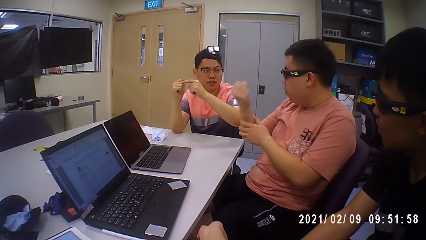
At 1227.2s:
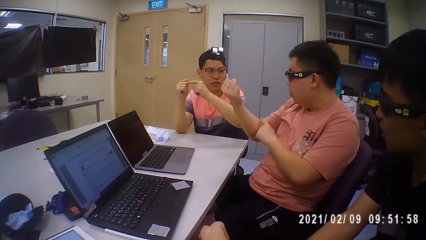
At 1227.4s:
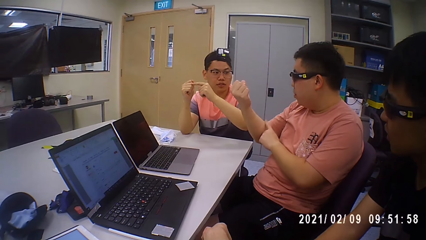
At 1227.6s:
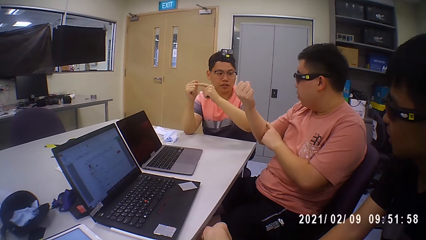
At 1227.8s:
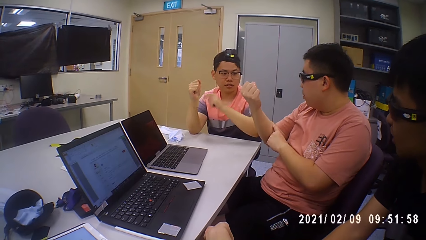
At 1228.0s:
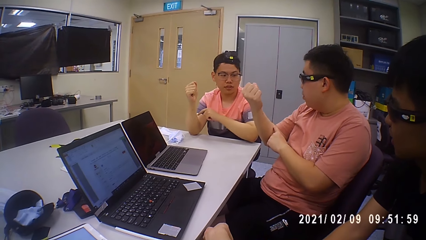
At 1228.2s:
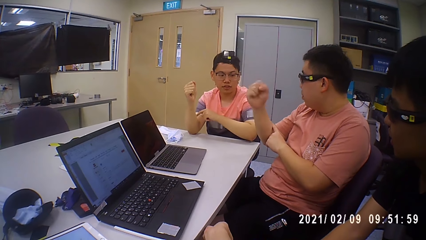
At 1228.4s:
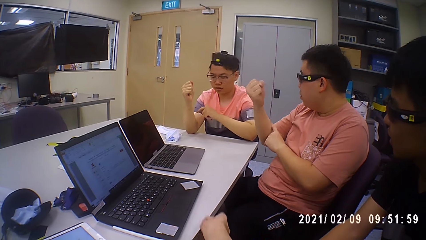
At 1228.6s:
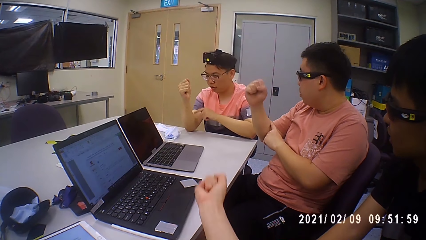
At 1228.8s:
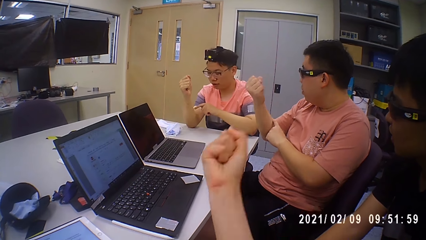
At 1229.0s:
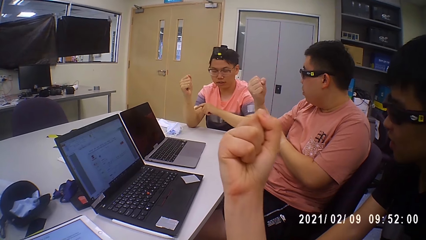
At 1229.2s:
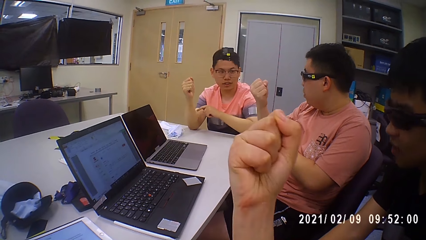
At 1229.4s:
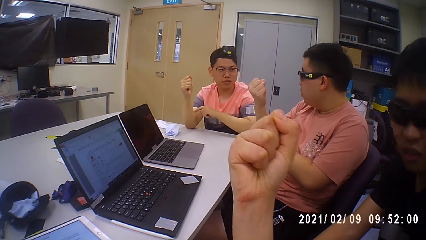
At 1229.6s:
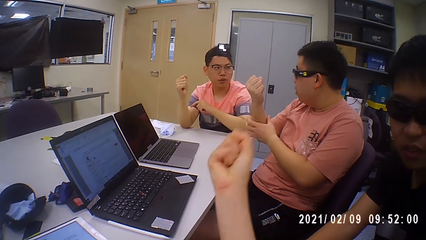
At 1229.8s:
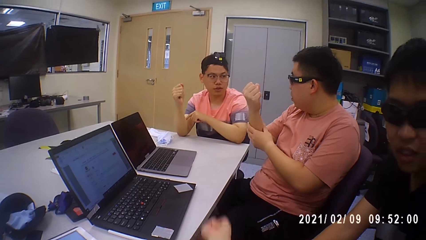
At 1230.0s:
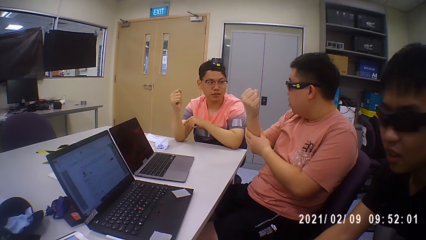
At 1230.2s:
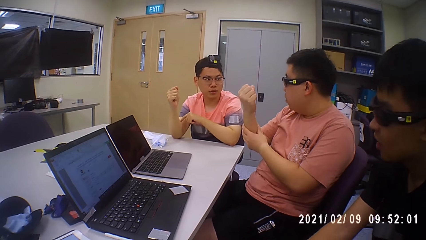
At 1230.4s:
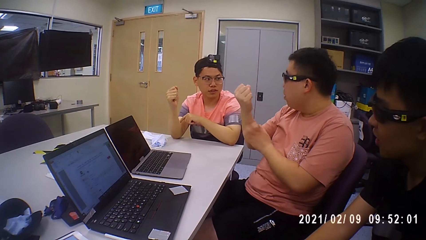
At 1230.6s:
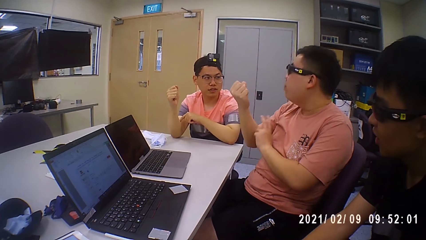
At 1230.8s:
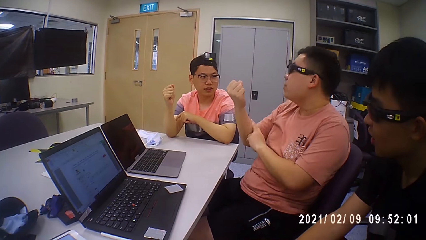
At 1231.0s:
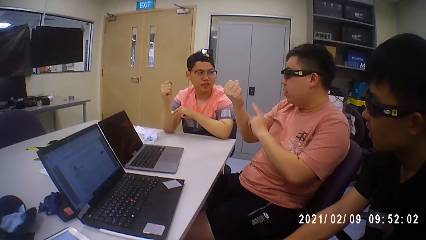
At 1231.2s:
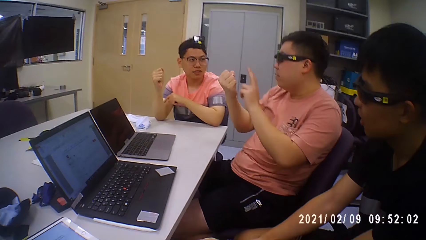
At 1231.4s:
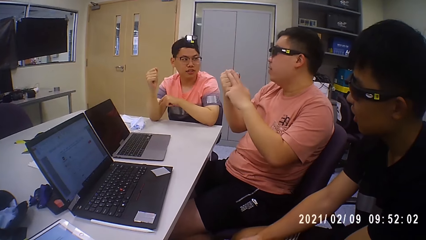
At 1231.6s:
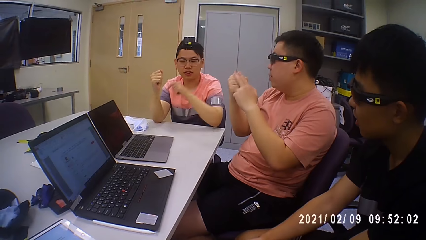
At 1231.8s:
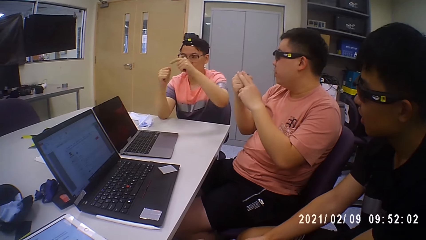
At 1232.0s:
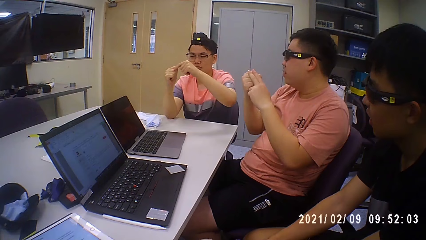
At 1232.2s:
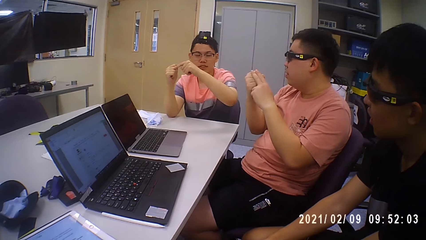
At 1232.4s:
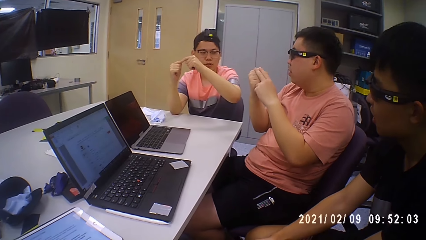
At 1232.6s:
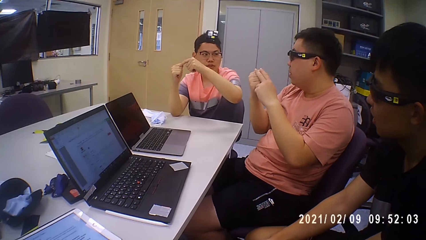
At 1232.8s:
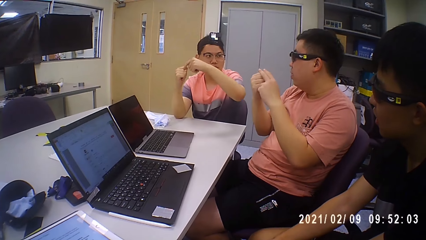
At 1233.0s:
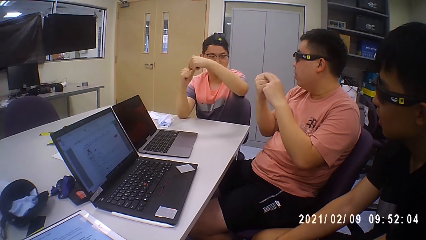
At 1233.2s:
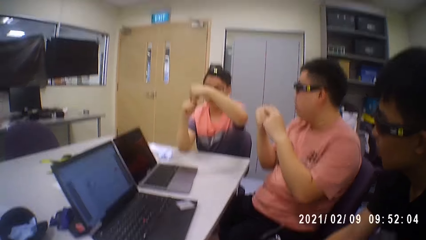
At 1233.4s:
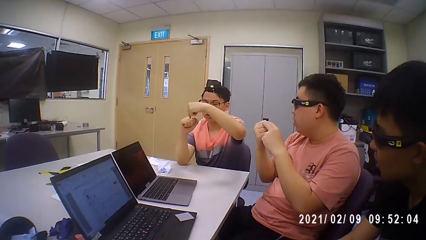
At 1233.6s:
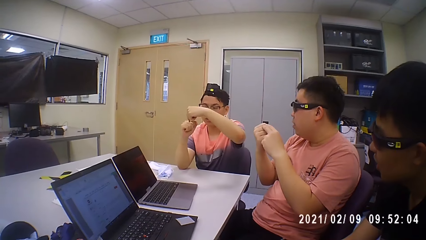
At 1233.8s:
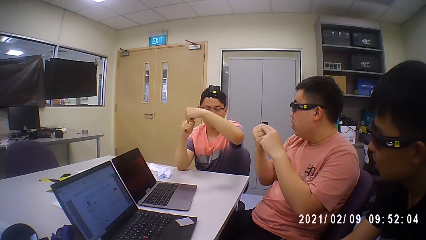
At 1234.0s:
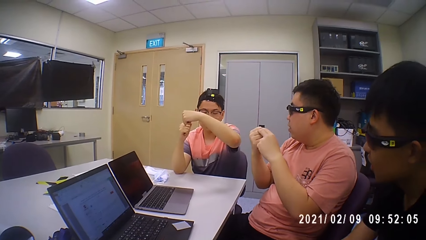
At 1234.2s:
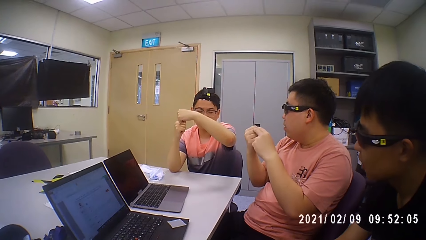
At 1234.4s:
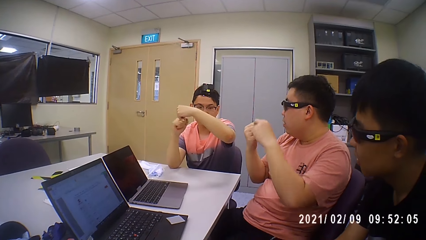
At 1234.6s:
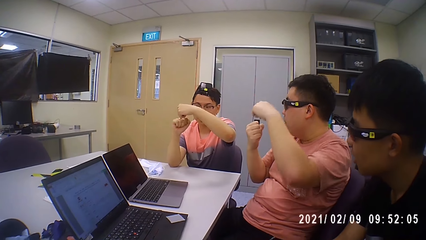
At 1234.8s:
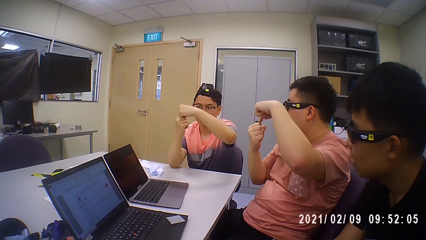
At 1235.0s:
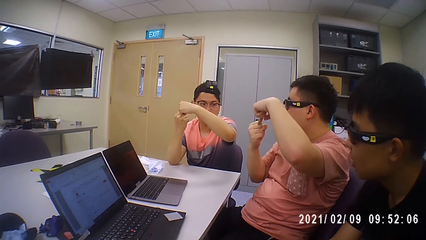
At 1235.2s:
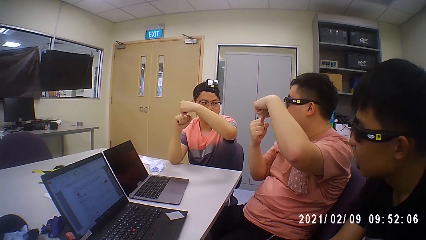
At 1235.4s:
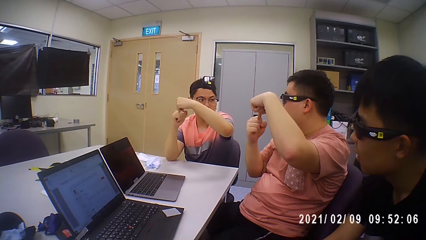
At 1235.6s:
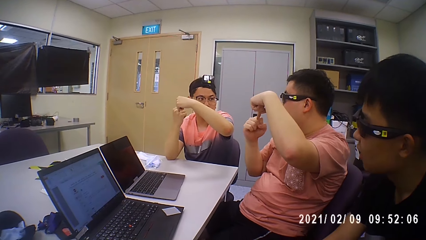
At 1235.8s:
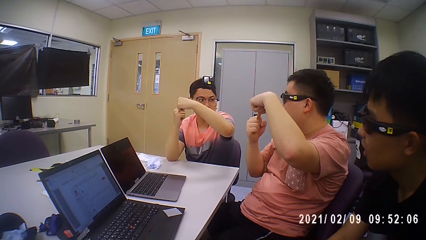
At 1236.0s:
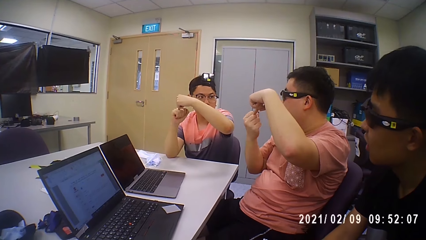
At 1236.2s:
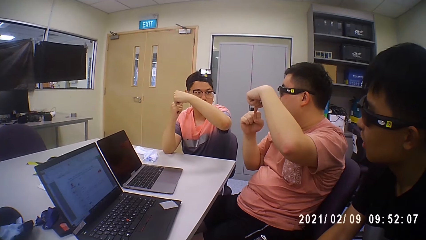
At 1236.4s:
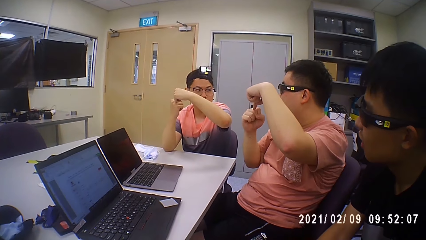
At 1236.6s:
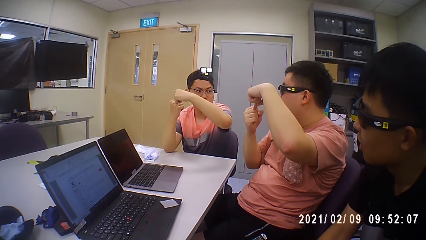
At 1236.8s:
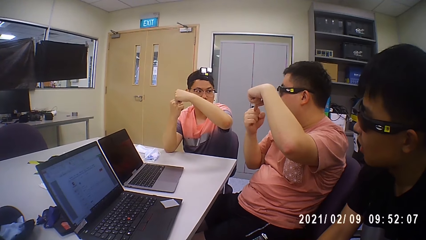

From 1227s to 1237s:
A man taps his right hand with his left hand. The camera wearer raises his hand. The man holds his right hand with his left hand. Another man taps his right hand with his left hand. The first man taps his right hand with his left hand. A man converses with another man.

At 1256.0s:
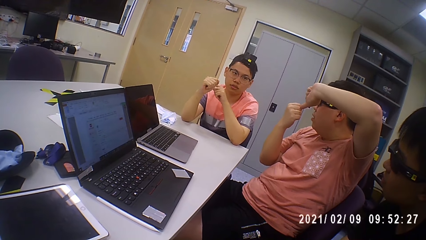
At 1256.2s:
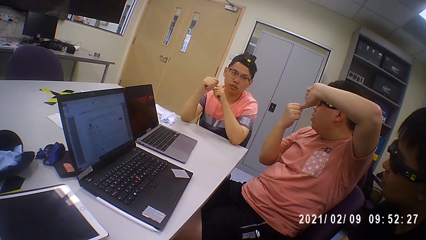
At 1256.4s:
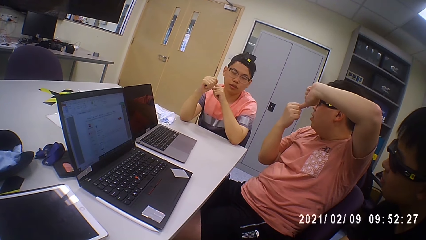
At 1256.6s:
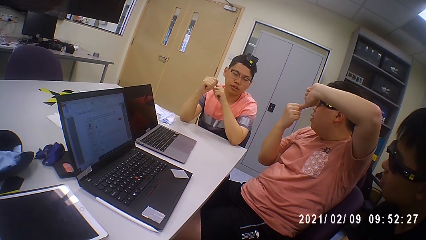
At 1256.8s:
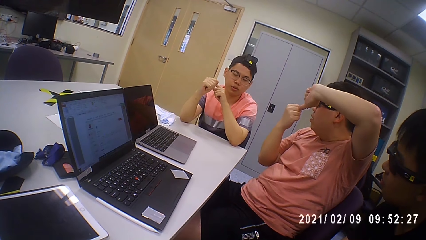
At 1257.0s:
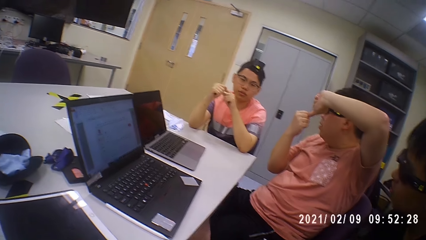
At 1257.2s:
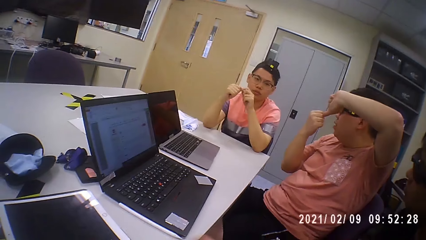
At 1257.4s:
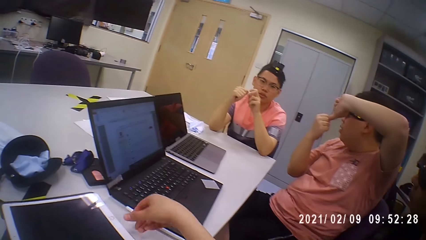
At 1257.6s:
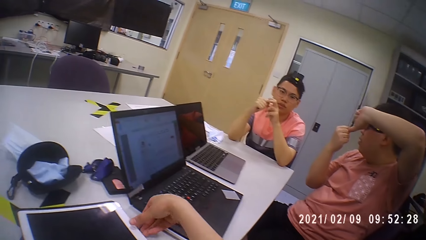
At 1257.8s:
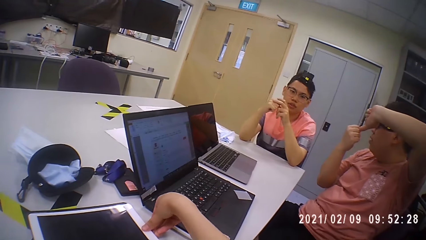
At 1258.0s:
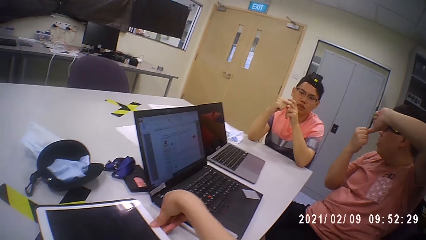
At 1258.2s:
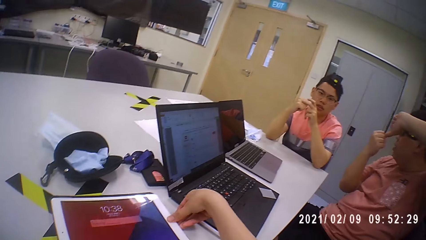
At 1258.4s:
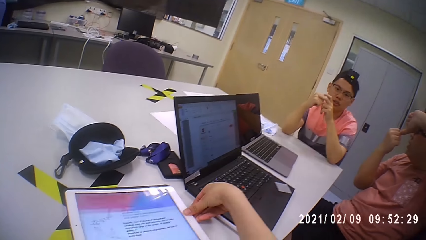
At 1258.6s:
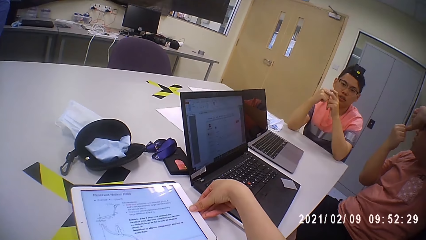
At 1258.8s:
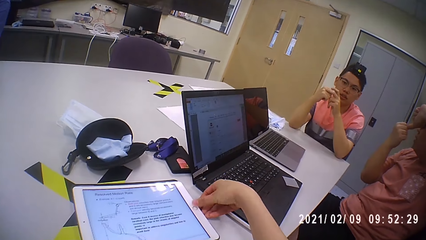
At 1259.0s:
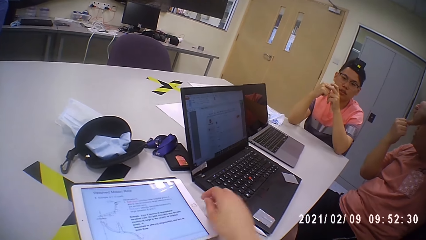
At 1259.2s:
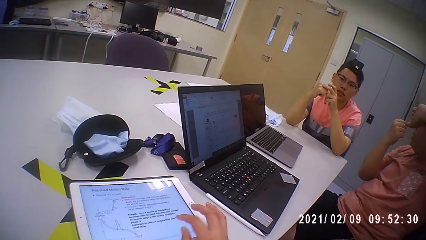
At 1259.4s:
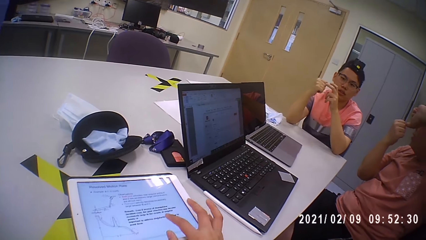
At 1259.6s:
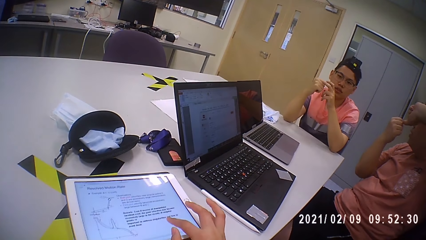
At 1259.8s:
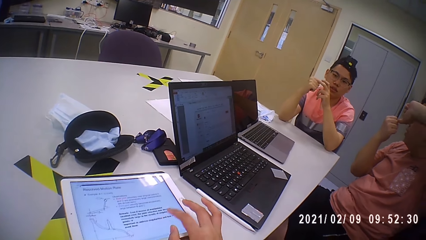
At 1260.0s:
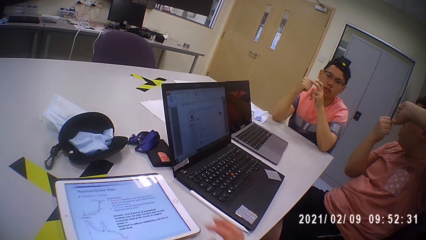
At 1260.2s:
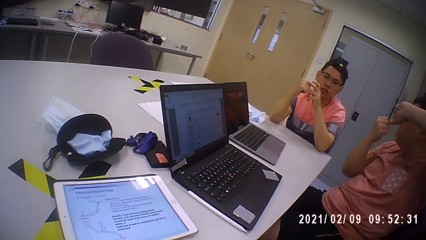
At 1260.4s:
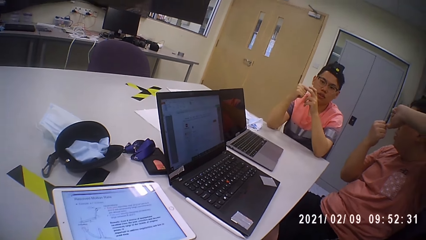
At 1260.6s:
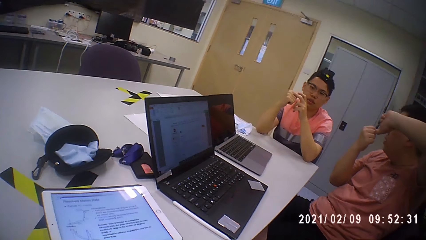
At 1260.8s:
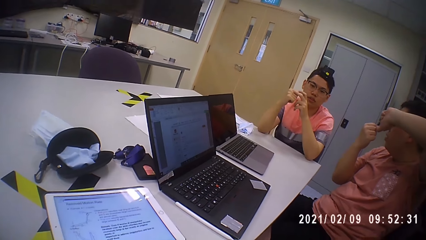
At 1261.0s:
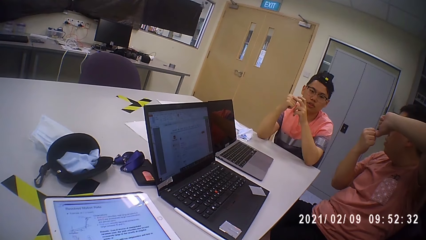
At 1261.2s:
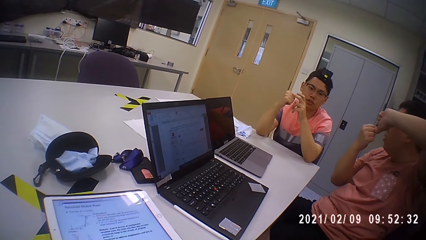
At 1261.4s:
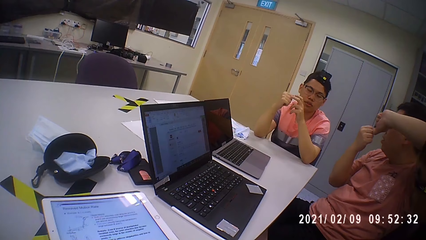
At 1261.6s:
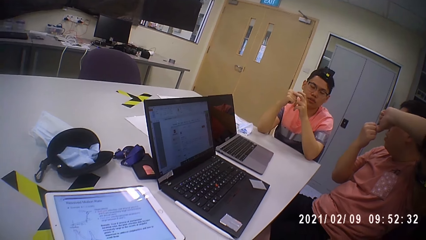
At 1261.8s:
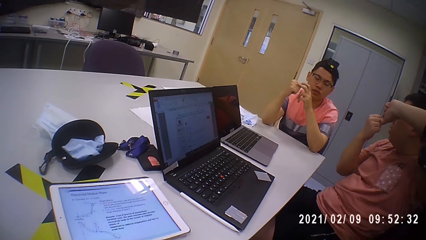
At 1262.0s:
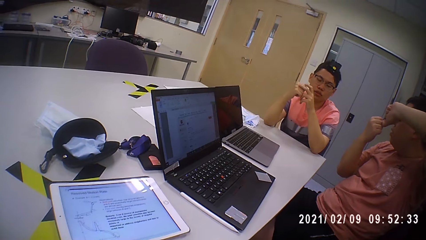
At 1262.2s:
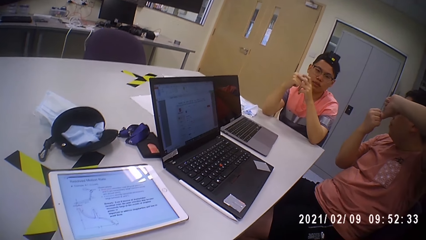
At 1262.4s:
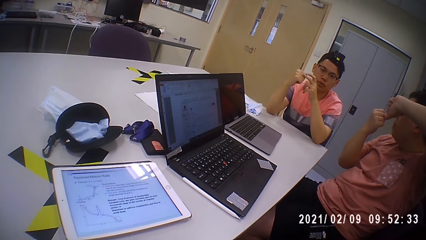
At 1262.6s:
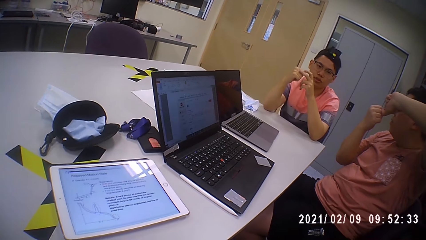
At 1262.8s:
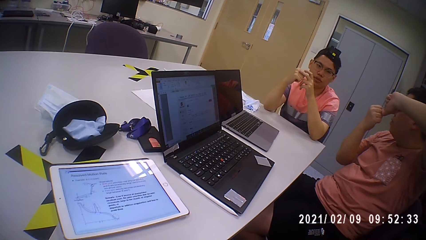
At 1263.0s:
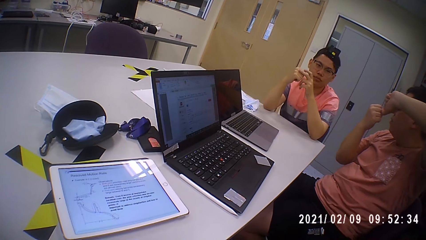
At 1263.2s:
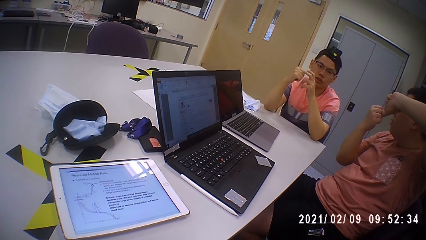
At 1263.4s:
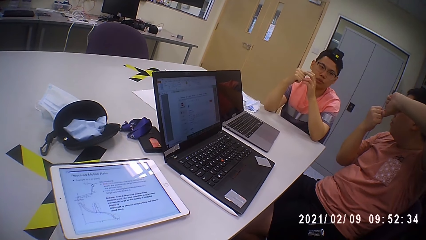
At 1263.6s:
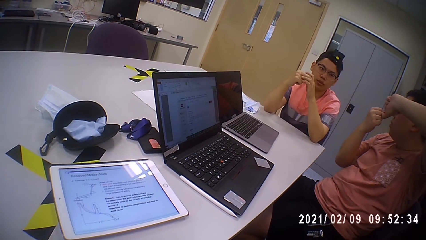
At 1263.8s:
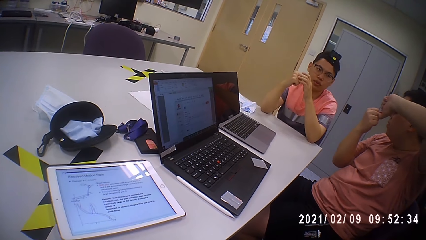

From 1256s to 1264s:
The camera wearer operates the tablet on the table with her right hand.
